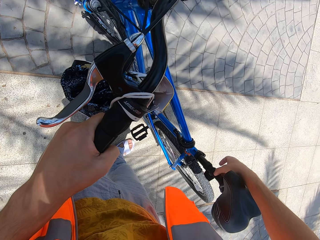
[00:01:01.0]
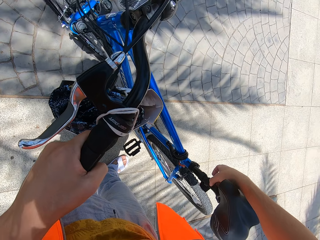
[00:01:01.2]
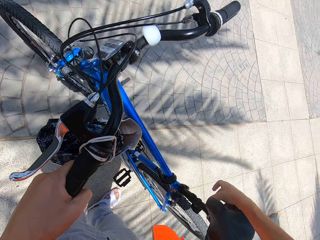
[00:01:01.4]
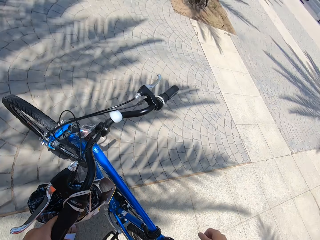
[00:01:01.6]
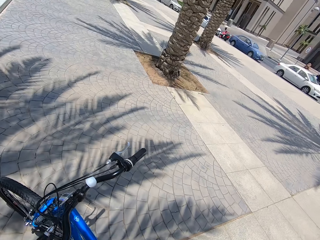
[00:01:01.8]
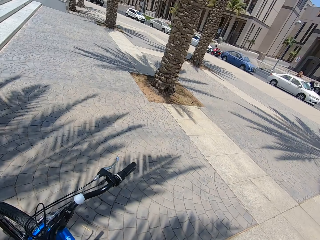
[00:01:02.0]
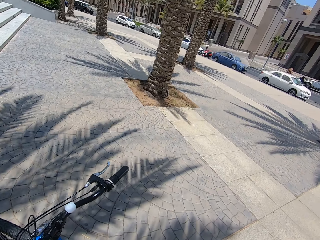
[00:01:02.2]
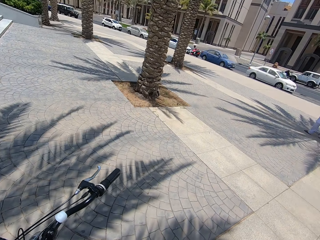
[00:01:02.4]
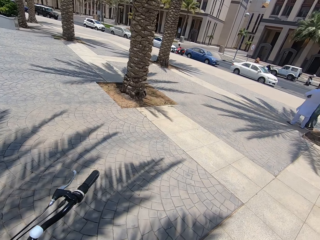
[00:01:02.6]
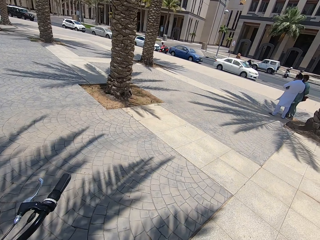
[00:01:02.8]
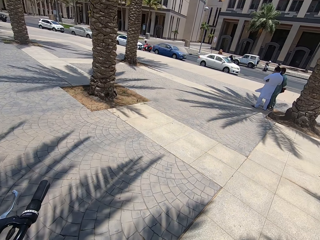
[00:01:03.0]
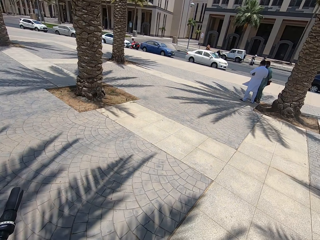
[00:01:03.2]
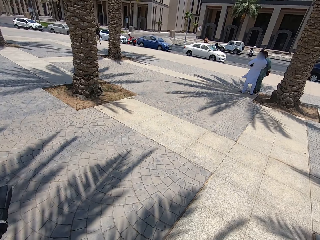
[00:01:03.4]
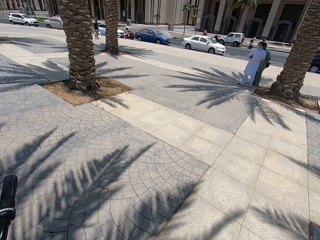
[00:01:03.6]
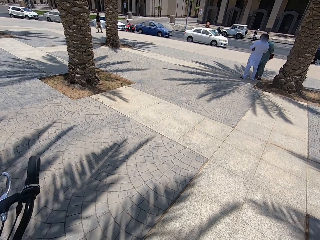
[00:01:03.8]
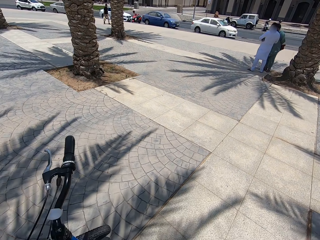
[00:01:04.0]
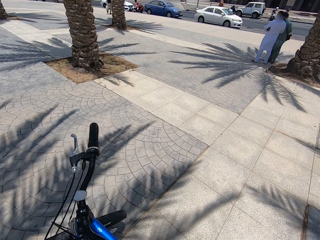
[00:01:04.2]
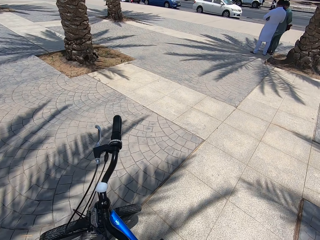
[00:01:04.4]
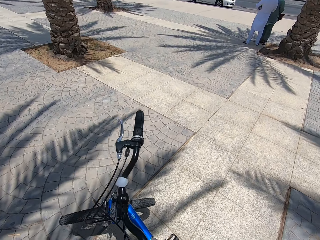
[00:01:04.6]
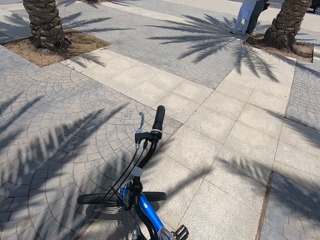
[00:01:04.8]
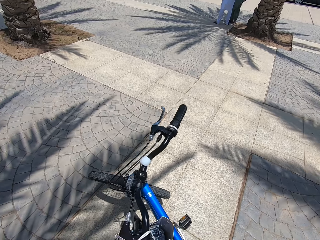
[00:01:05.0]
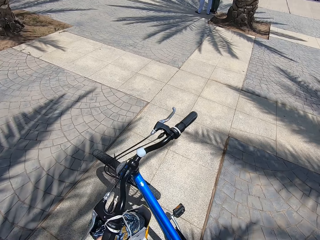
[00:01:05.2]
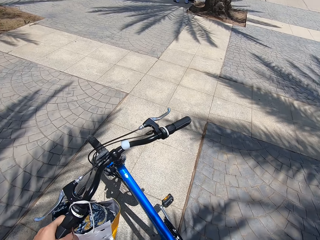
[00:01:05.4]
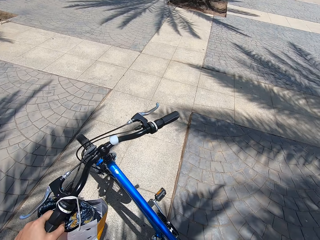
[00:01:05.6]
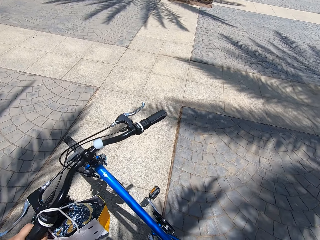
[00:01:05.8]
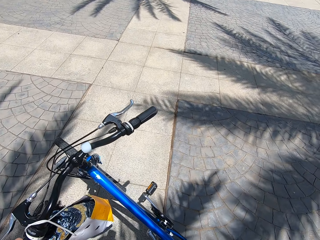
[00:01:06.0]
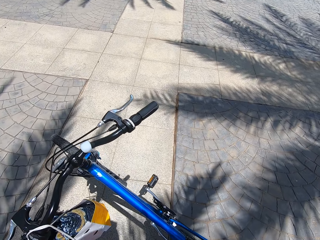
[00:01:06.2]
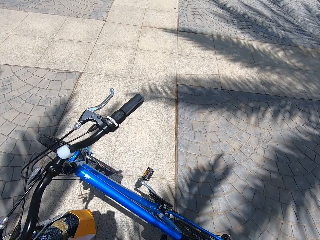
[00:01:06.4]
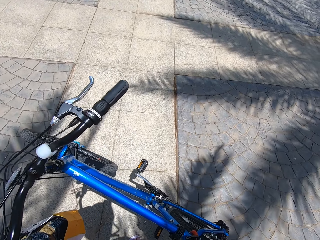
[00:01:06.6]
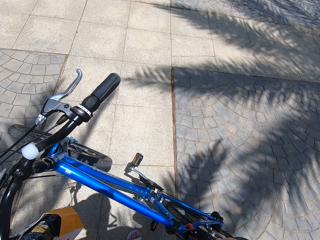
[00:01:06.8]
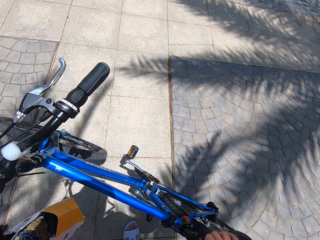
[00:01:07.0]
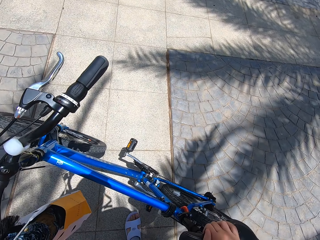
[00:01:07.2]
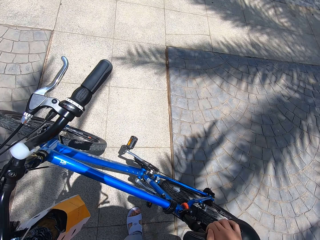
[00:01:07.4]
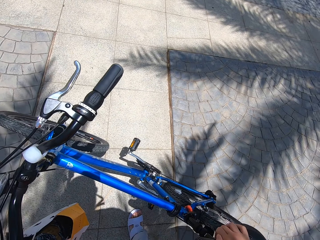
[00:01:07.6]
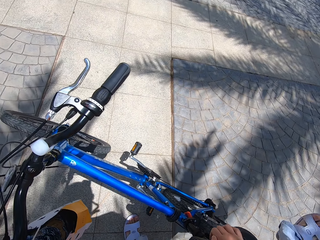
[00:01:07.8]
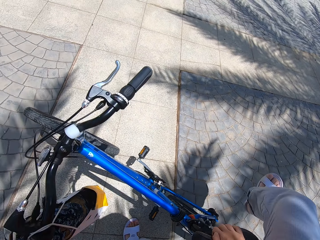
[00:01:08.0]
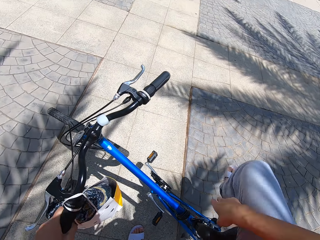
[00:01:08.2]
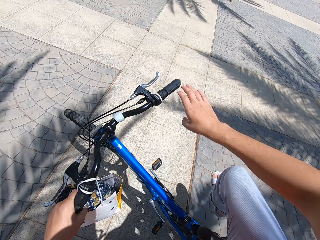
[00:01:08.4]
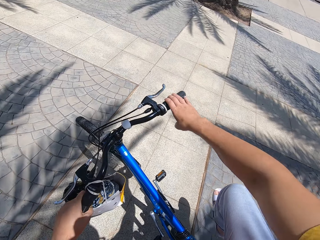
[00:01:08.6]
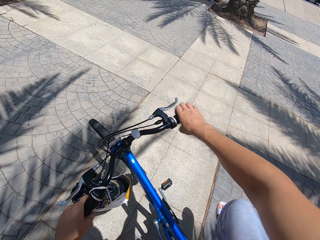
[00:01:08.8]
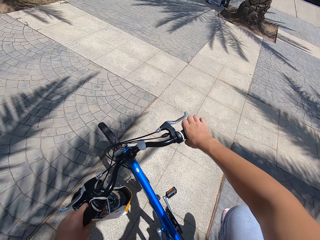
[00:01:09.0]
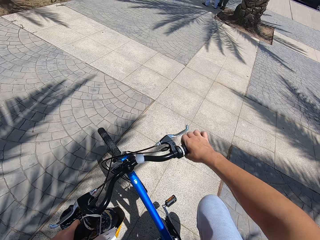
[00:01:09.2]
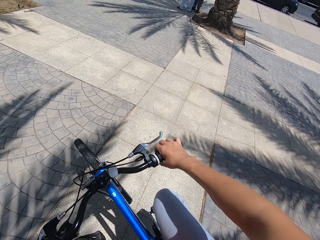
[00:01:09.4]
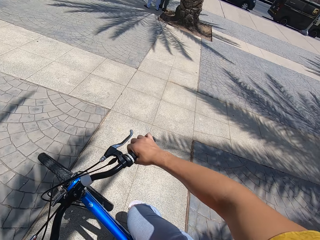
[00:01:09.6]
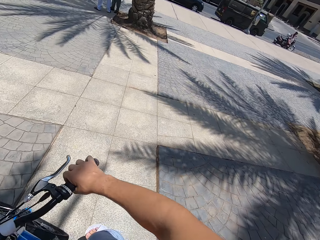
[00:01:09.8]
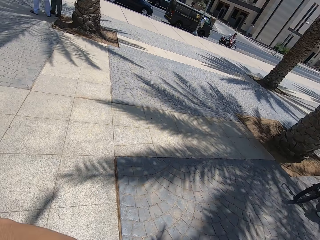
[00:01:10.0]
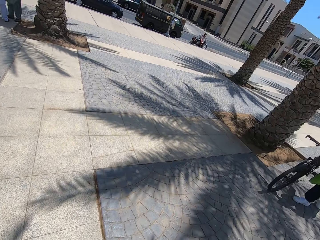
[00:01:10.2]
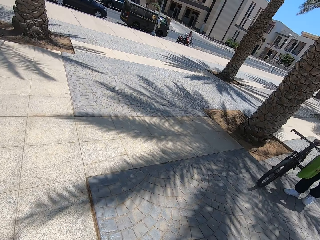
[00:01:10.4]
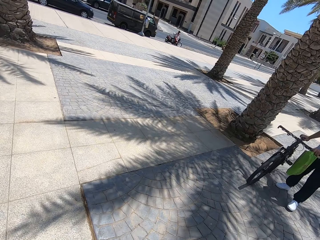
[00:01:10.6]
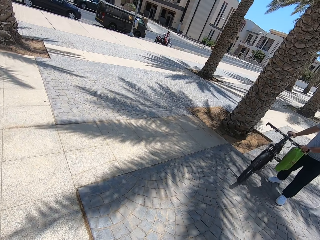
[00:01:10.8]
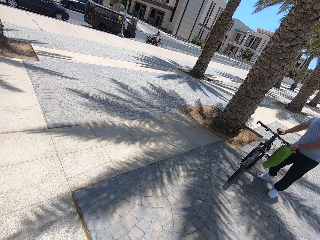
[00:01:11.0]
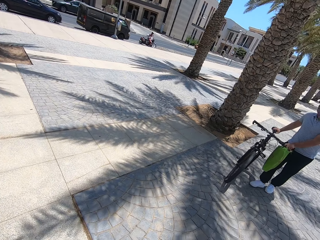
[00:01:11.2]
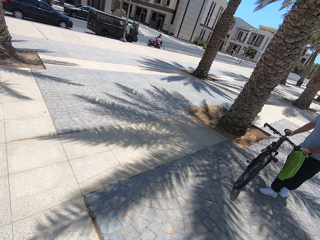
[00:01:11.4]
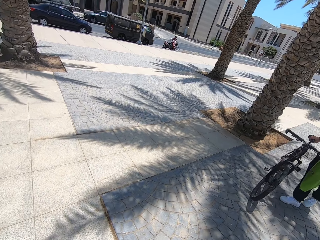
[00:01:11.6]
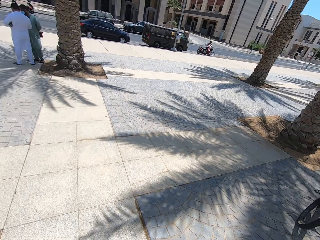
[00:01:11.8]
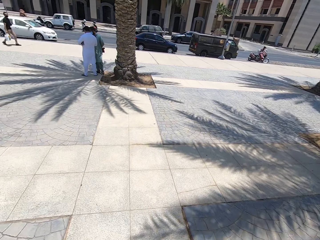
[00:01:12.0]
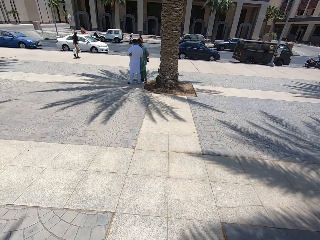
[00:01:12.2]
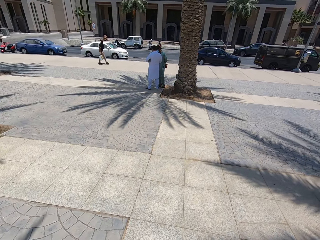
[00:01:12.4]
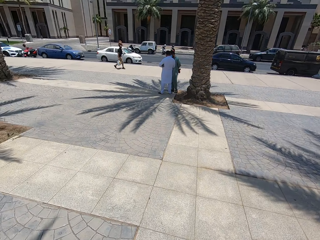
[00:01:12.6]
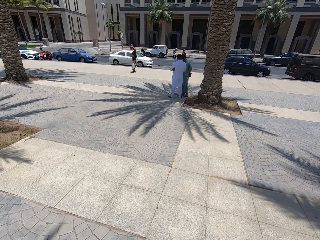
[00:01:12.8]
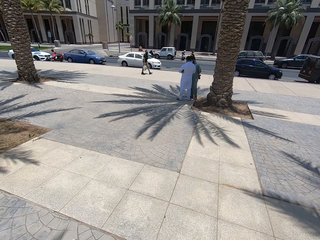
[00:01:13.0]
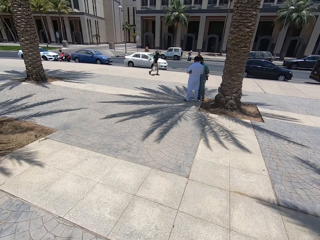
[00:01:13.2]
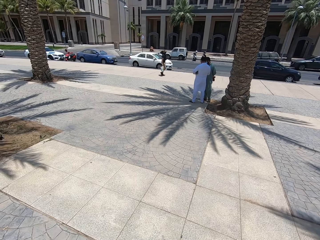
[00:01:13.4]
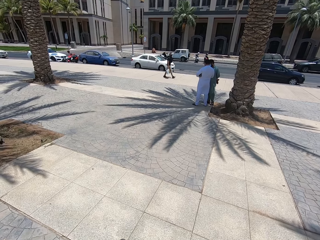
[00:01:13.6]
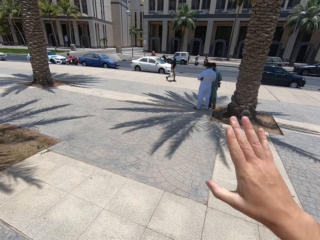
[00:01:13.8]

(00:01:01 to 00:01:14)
The camera wearer looks around the compound. They move the bicycle on the ground. They board the bicycle. They look around the compound. A person pushes a bike. The camera wearer stares at the person. The person walks with the bicycle on the compound. The camera wearer looks around the compound. They cycle on the walkway.

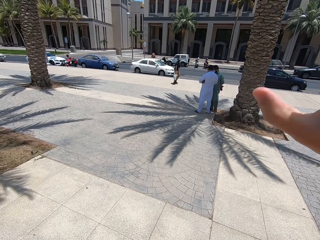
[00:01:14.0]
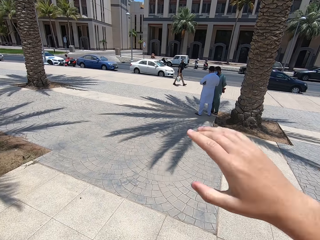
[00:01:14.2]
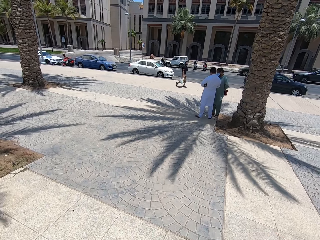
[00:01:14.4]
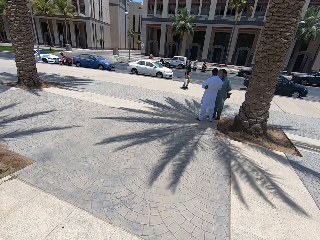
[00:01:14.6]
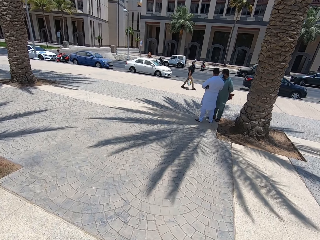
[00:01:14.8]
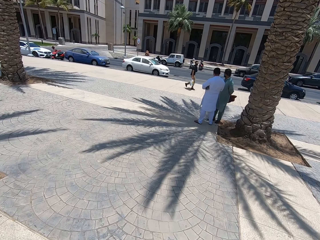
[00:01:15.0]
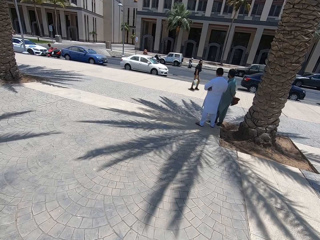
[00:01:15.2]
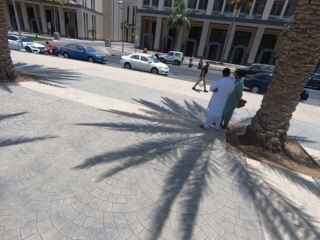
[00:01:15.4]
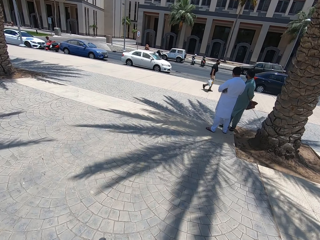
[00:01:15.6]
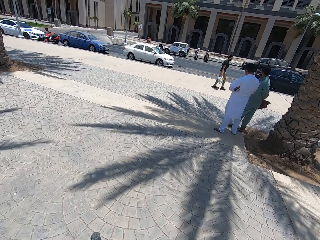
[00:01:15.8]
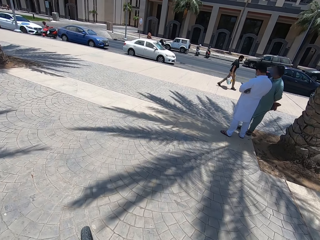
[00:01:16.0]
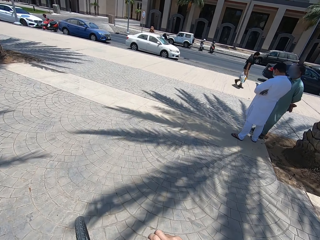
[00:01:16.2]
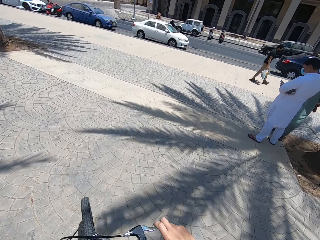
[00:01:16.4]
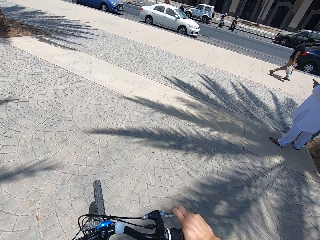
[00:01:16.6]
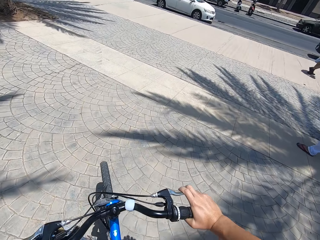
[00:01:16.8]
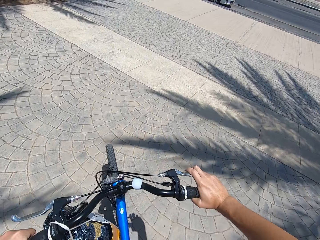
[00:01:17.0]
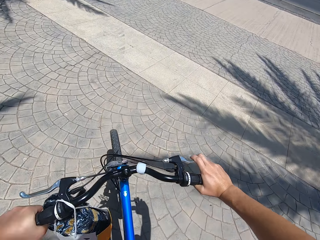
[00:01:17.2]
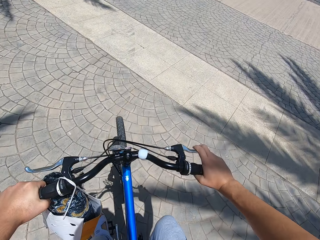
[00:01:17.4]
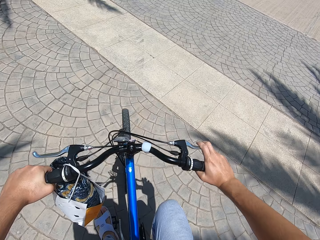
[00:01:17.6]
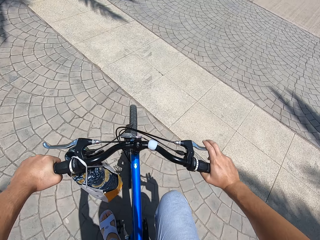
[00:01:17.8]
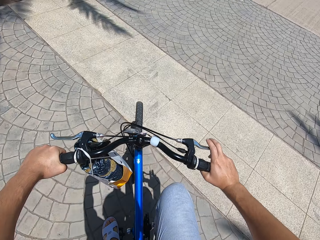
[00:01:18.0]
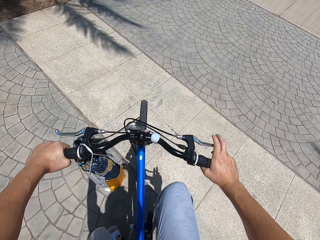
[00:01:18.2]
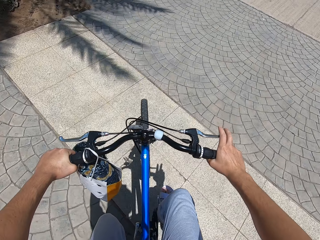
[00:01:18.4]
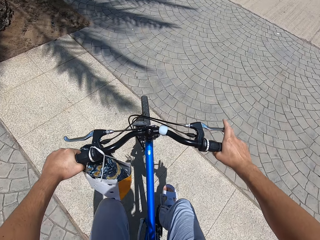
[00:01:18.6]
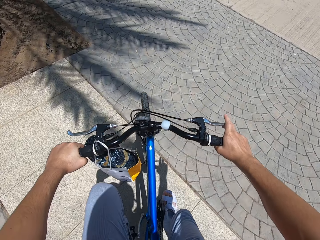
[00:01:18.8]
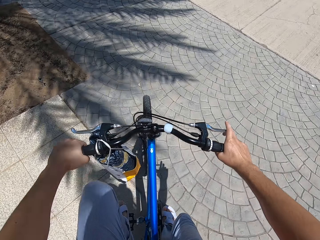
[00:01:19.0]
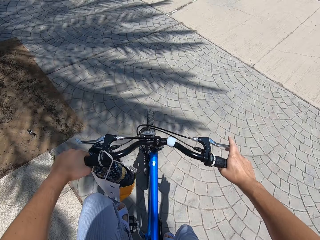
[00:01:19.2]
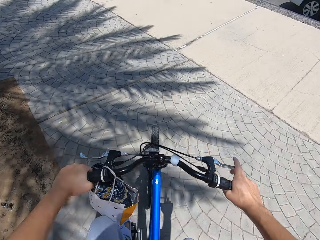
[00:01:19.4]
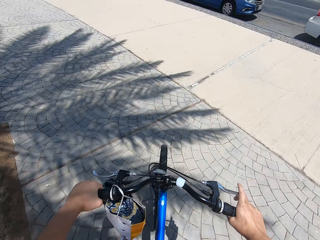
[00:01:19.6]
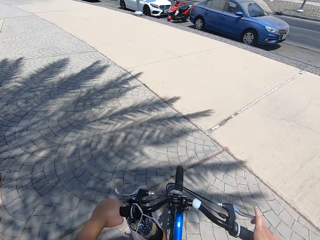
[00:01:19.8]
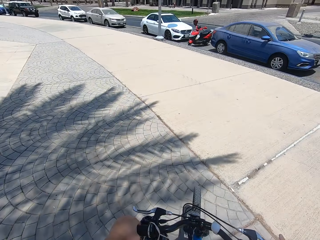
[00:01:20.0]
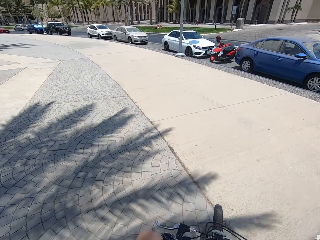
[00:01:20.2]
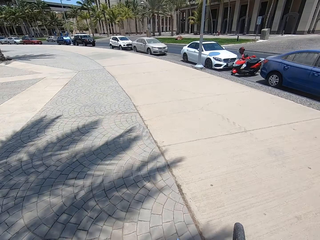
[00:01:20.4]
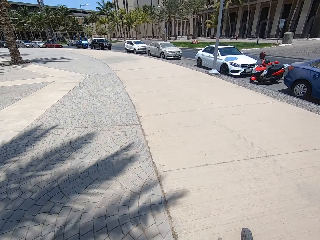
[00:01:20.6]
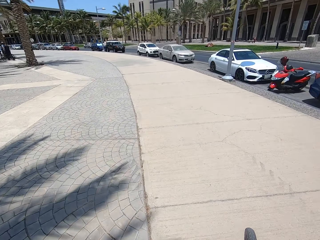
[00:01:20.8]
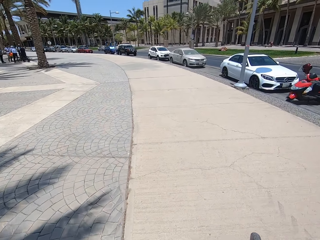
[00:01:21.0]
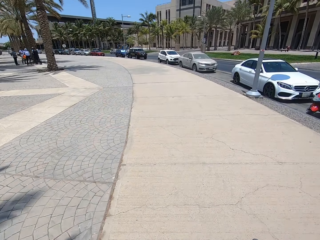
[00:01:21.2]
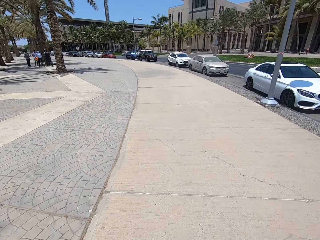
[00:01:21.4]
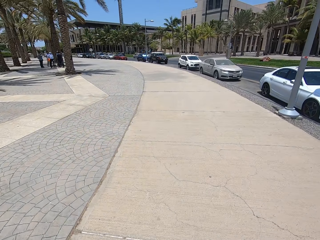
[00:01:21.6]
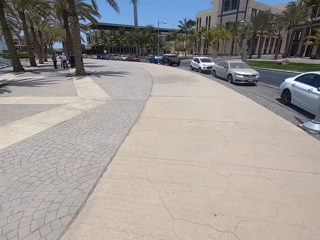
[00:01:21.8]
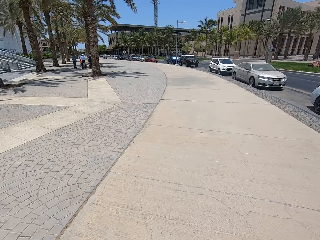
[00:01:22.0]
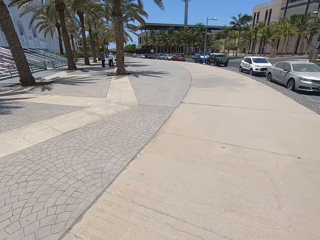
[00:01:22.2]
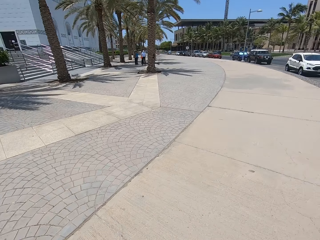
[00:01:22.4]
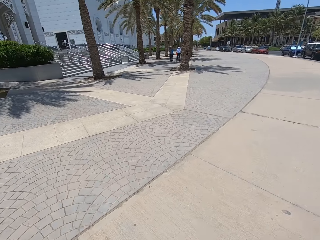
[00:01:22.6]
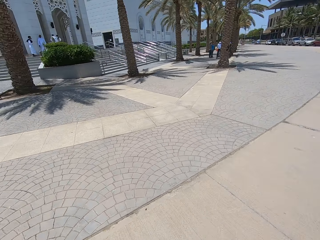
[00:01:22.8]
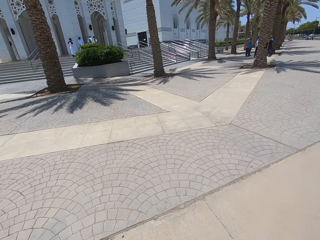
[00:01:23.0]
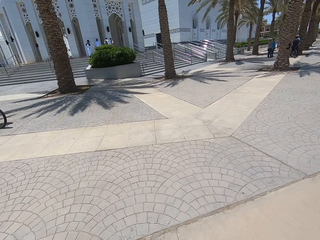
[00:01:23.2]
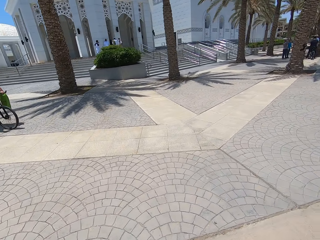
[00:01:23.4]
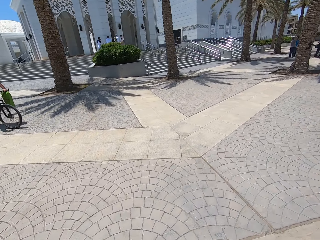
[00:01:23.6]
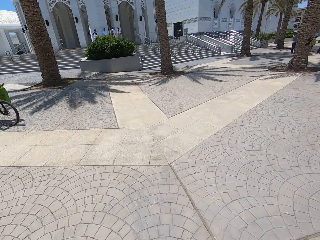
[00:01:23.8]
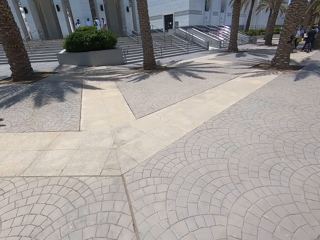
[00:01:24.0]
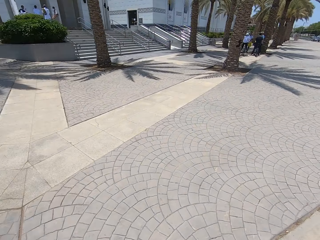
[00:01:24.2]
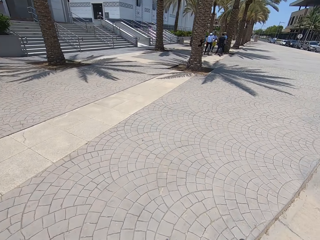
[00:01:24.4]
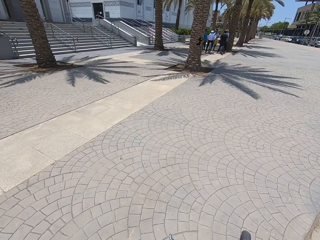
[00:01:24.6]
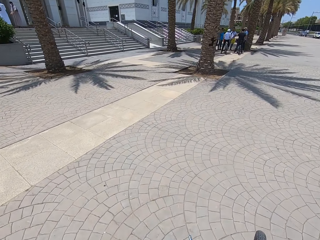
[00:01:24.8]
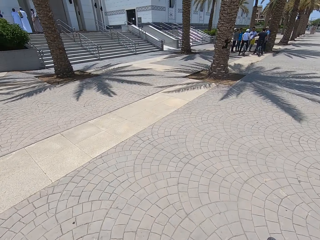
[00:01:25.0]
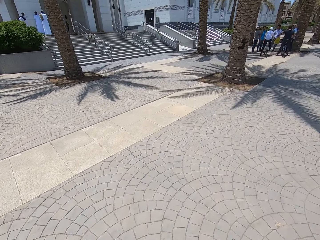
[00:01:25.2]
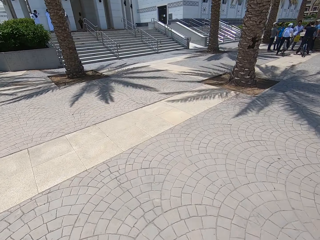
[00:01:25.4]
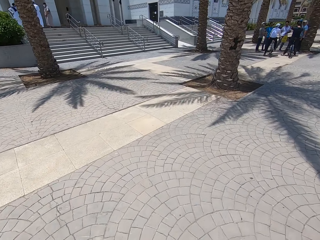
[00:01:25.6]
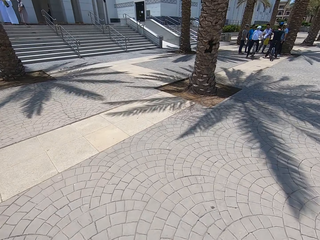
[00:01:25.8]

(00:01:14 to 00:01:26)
The camera wearer moves his hand. He rides the bicycle. A person cycles on the walkway.
